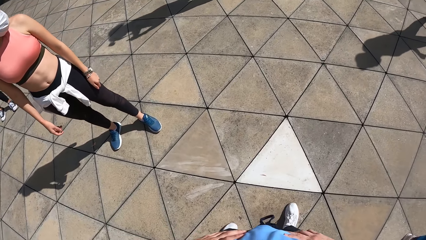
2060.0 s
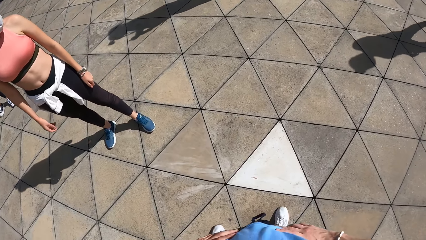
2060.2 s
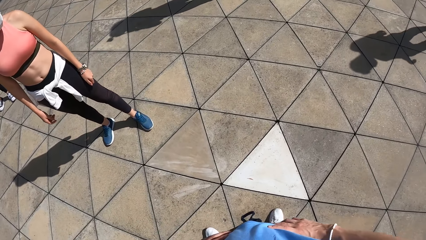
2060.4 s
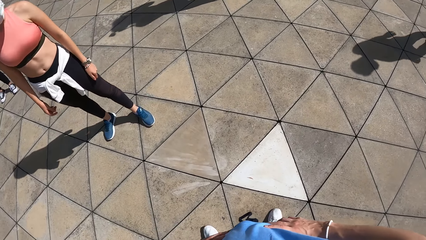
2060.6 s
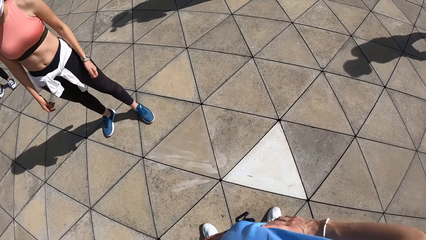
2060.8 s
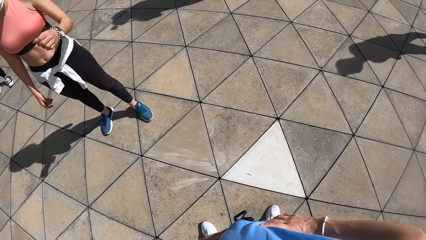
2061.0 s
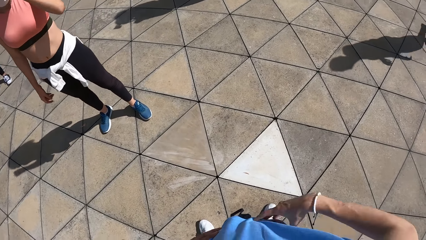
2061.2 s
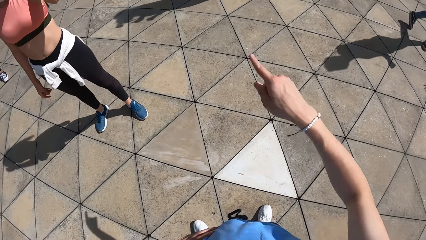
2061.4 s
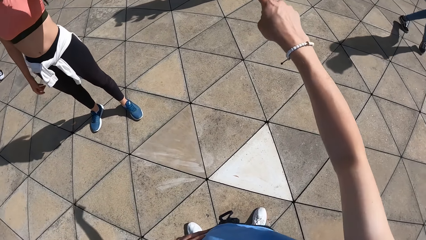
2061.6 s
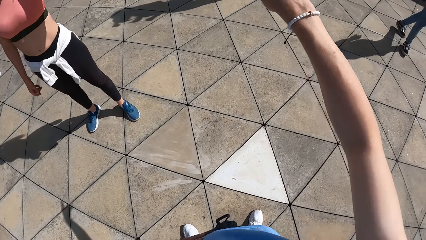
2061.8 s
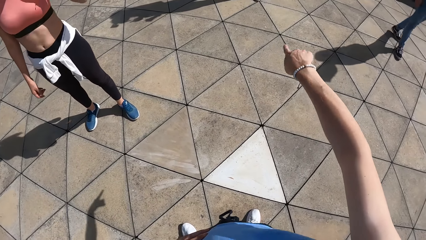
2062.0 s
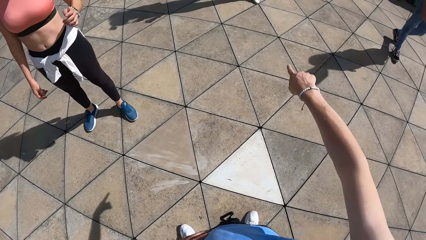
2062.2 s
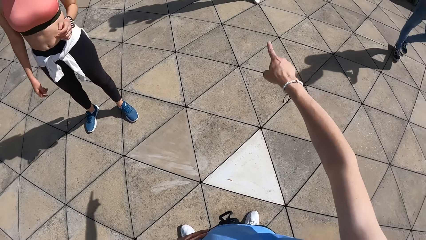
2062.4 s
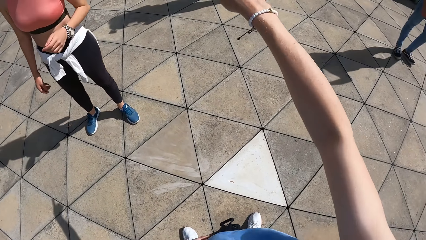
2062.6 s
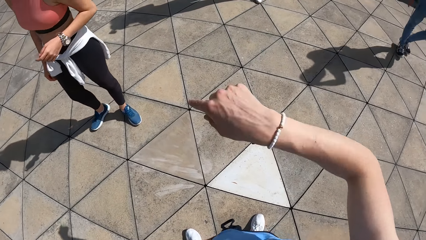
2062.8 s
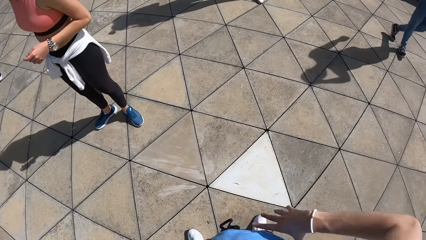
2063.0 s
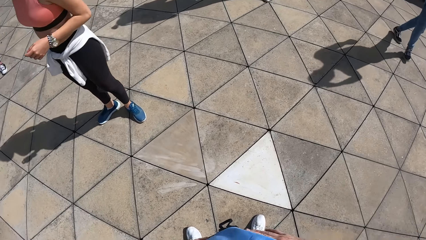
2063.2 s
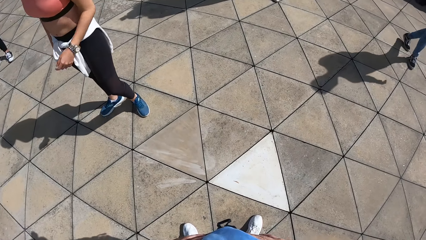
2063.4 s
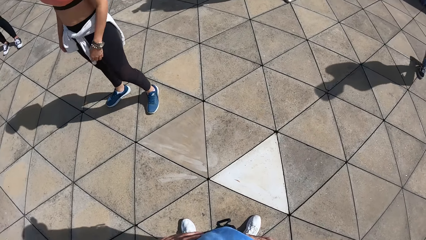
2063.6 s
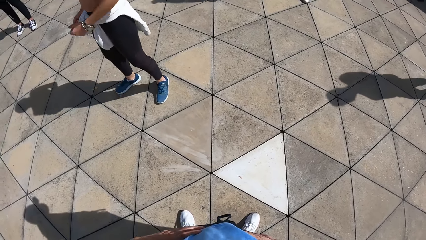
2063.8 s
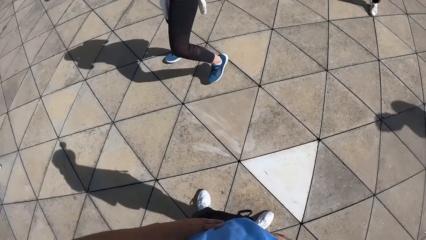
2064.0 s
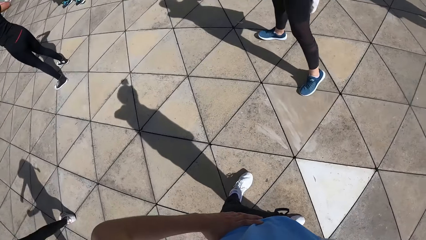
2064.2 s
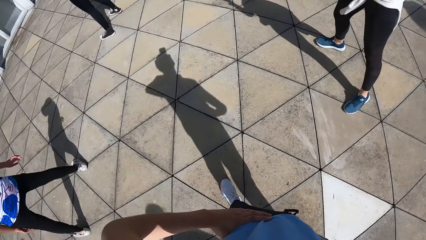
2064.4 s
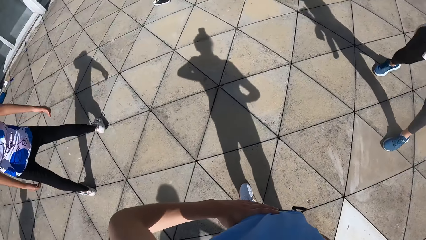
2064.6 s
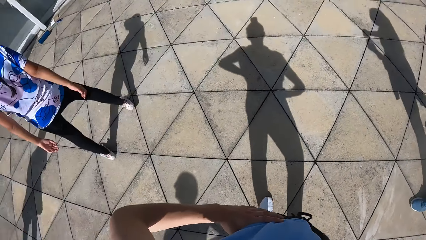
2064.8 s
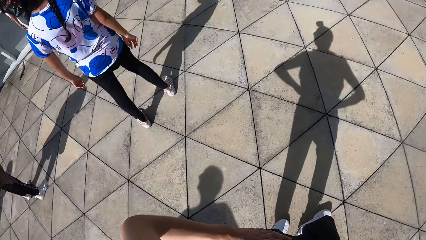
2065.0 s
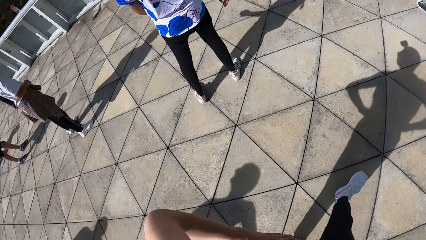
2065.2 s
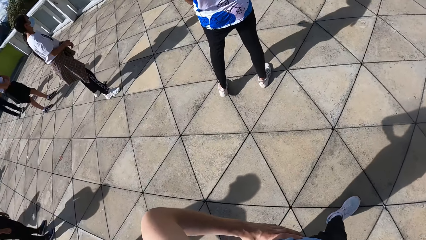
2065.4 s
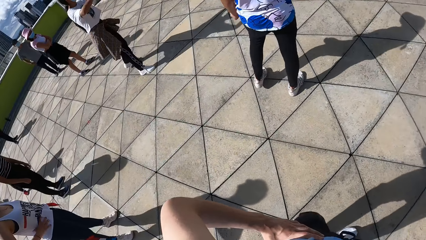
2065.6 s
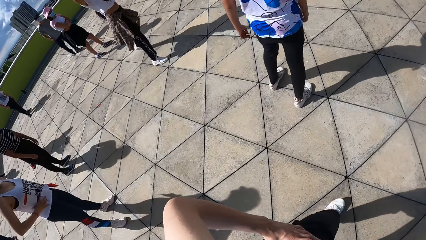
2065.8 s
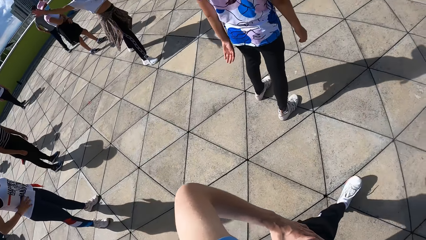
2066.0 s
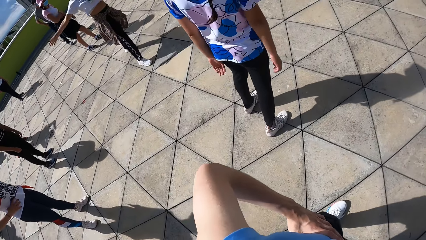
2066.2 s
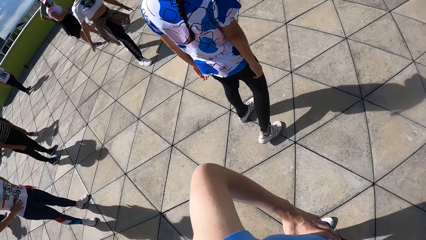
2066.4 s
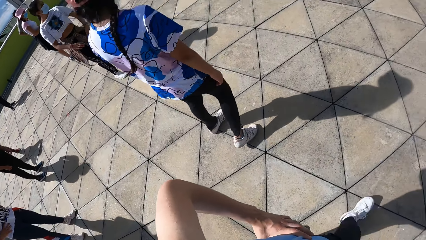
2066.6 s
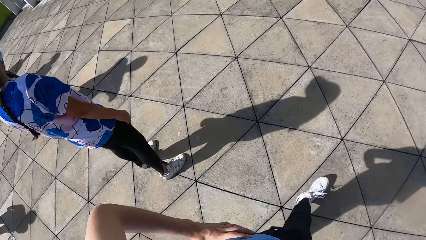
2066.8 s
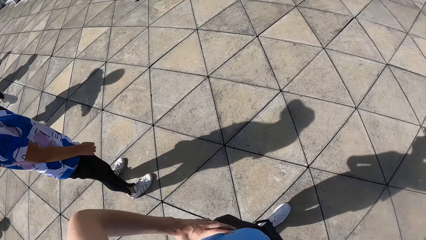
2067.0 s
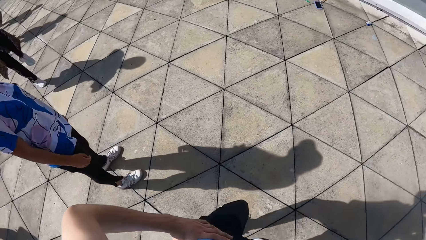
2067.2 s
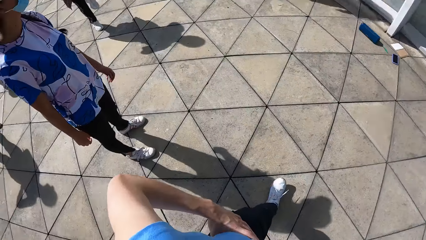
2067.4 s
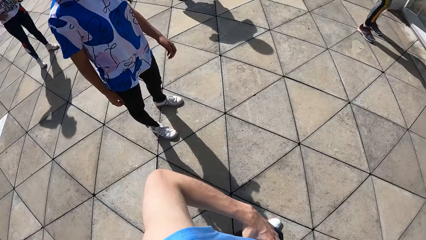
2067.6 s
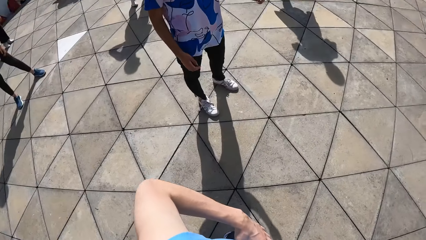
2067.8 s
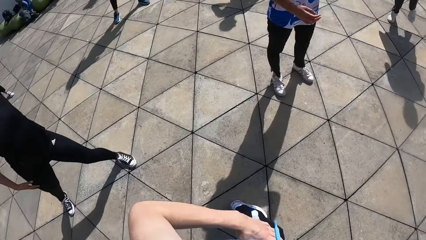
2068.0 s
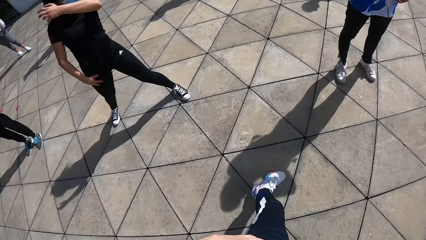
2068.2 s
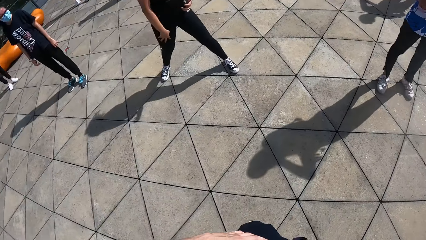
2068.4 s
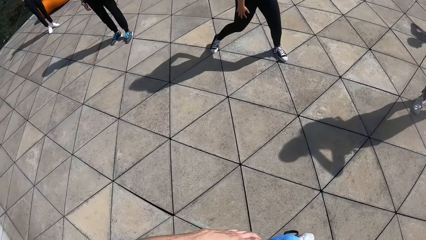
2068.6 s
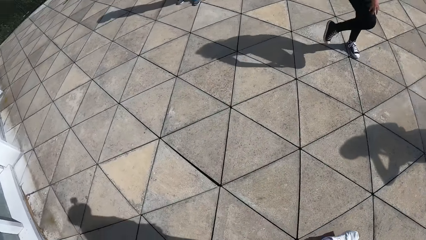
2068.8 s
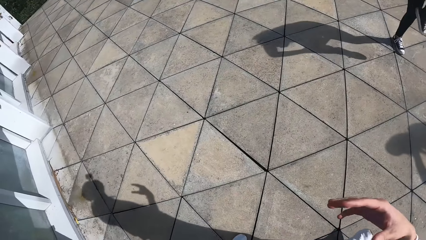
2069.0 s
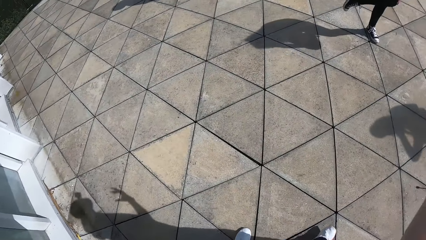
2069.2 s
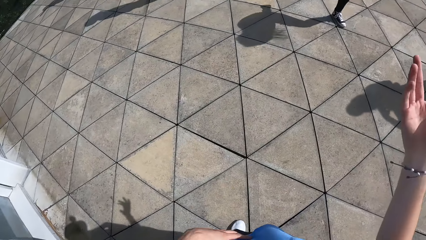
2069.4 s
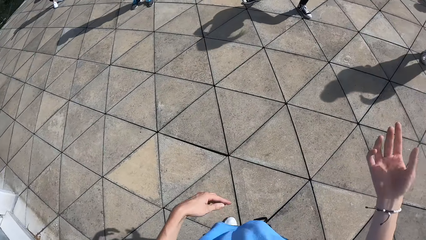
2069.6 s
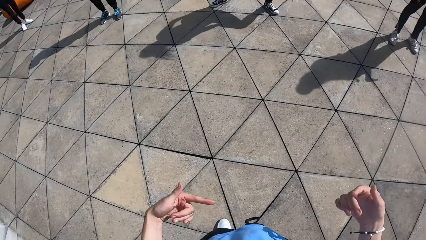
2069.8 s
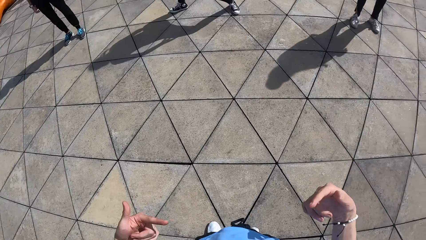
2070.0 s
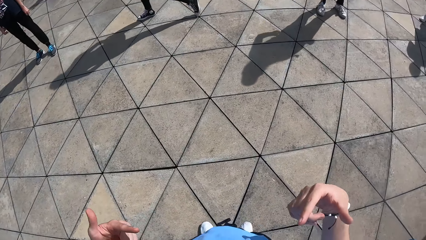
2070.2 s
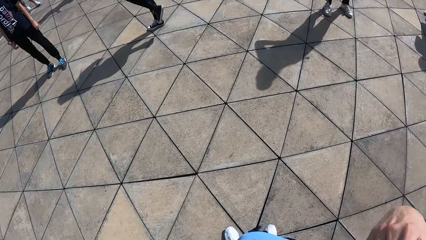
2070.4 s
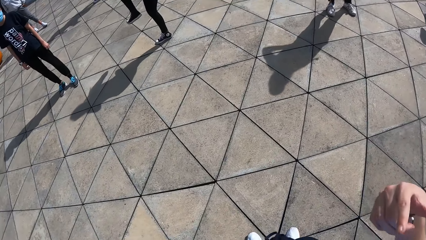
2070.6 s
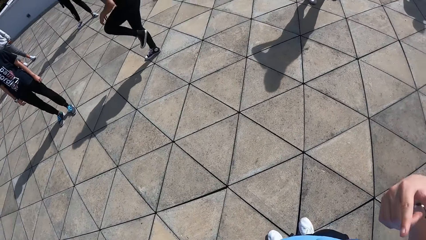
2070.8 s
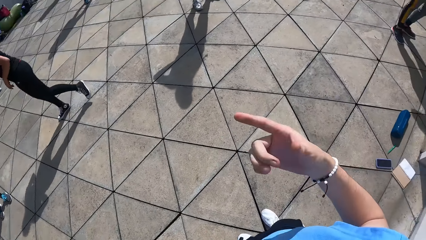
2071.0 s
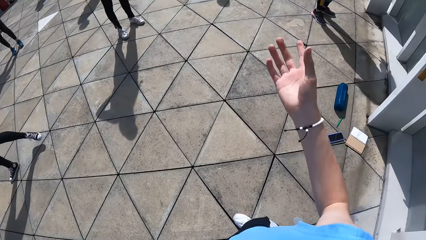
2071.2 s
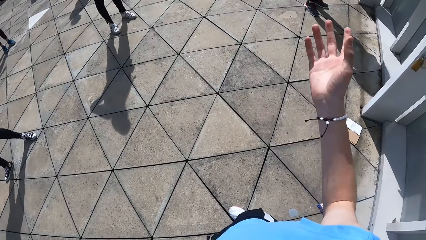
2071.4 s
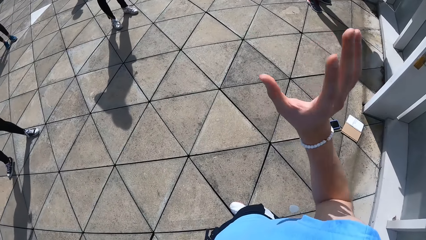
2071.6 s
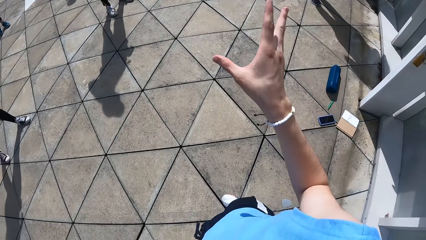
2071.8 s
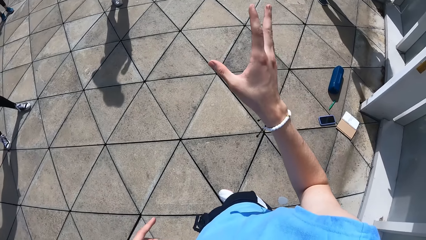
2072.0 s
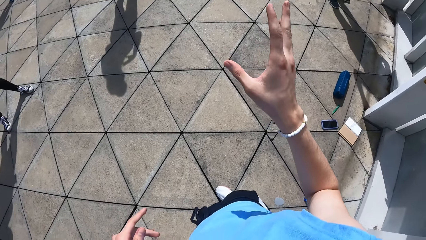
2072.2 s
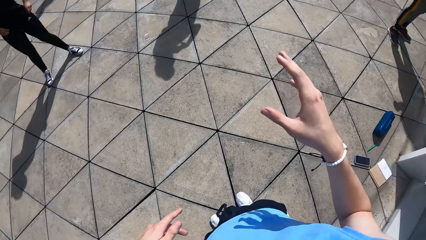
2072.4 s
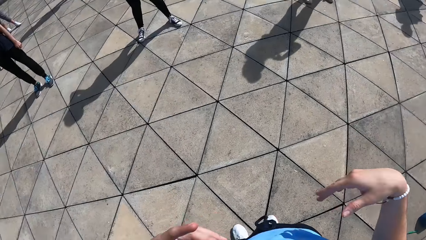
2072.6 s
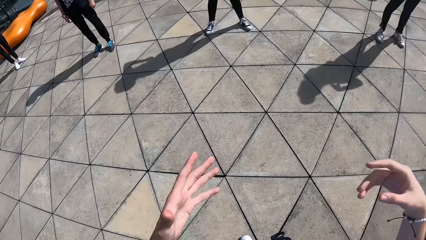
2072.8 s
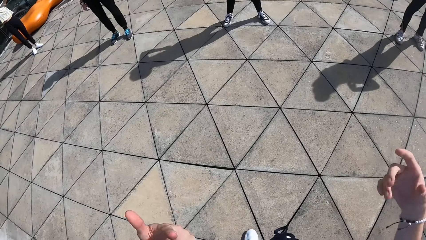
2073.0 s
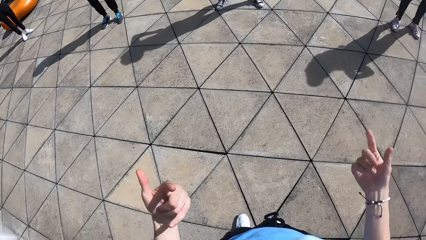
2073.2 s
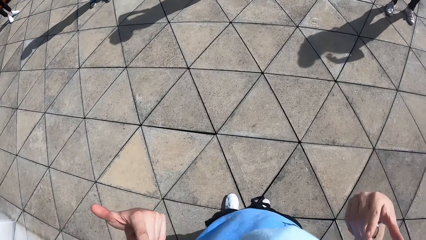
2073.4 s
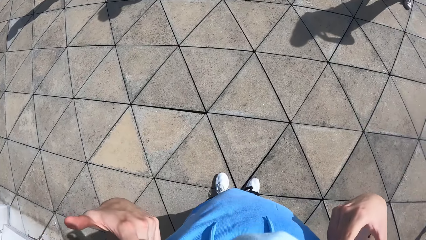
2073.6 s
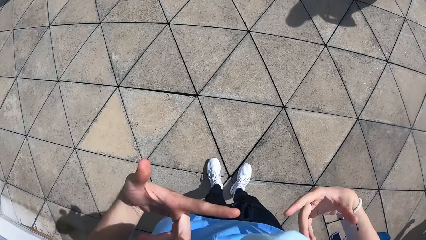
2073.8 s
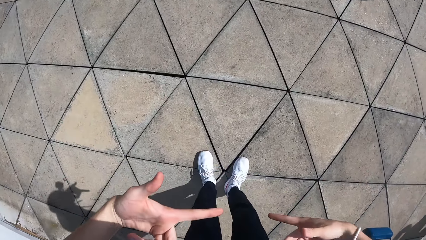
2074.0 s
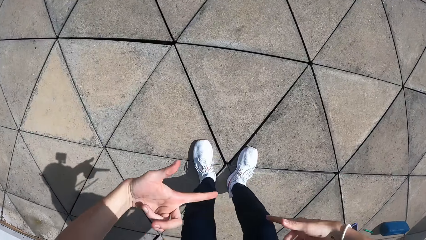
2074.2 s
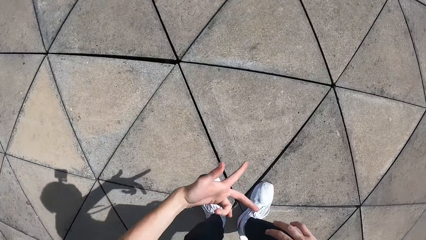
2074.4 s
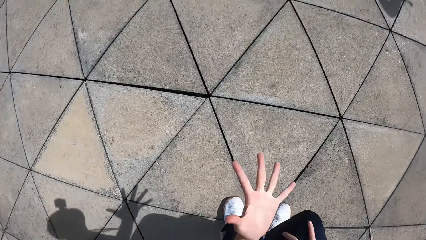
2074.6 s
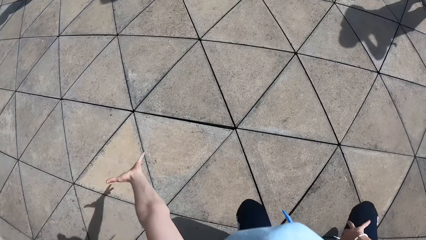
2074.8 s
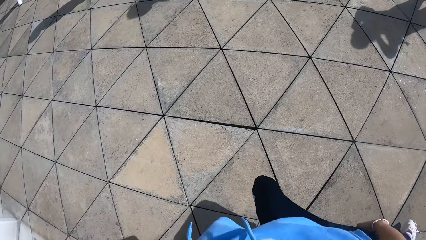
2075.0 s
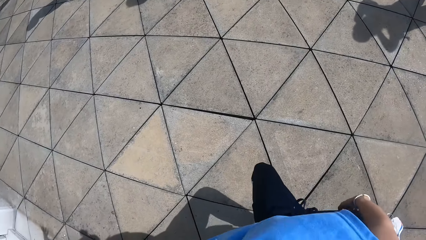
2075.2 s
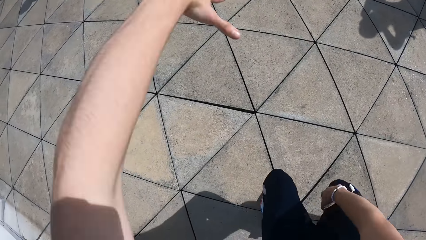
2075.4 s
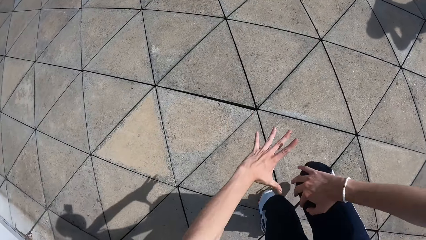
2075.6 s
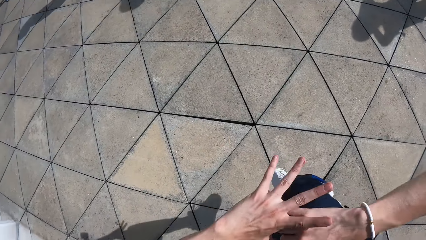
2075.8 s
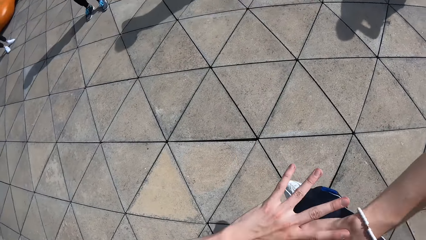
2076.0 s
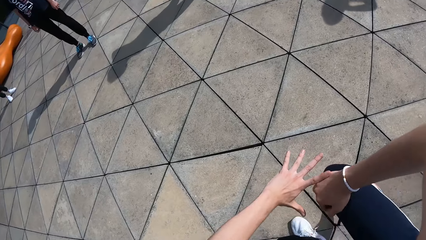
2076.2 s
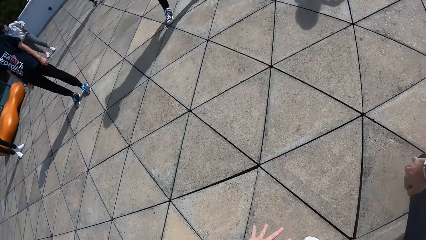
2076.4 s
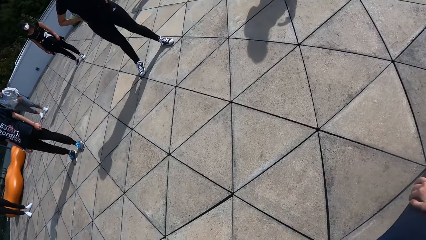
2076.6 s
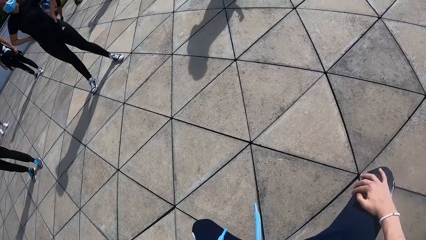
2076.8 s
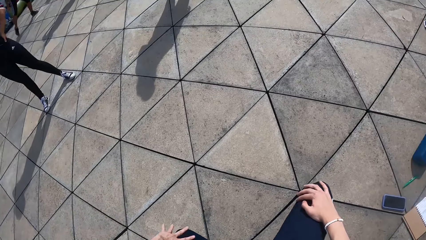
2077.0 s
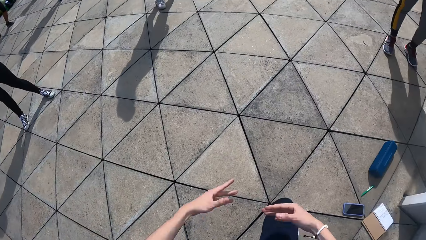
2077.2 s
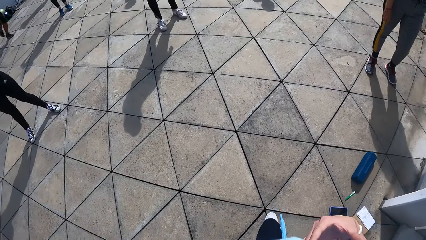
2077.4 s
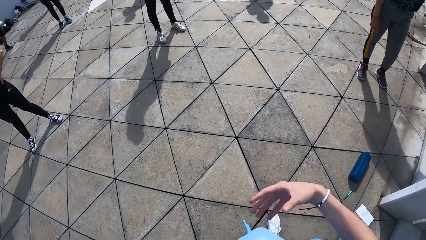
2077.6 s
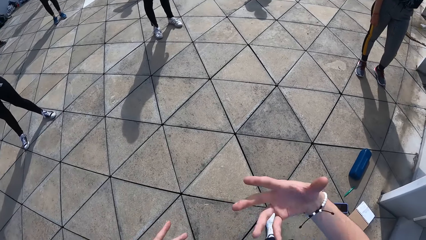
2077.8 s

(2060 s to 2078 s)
The camera wearer gestures with hands. She points her left hand. She walks forward around the compound. She gesticulates with both hands. She dances with both hands. She works out with colleagues.
